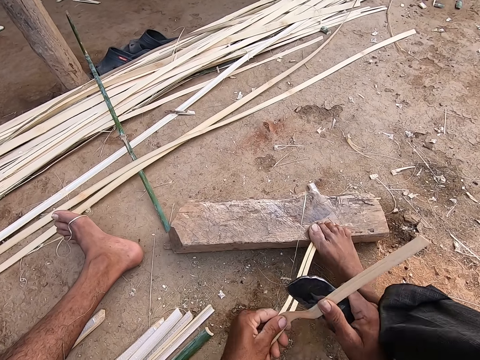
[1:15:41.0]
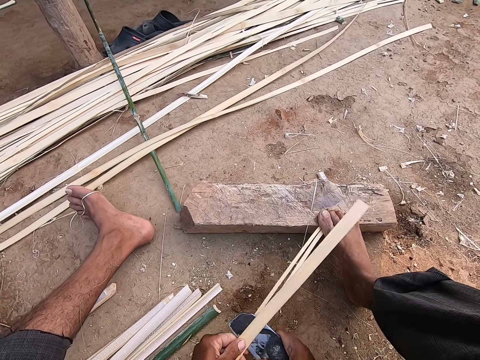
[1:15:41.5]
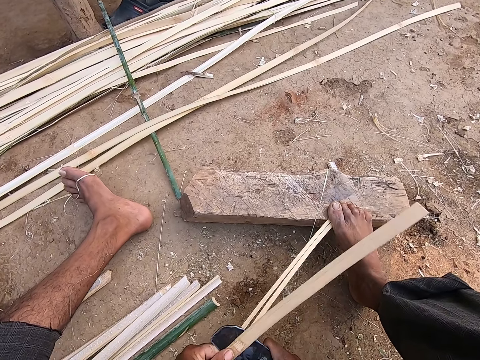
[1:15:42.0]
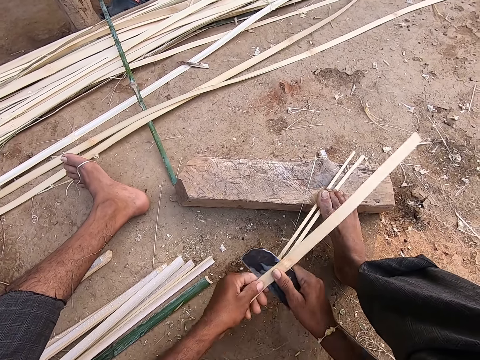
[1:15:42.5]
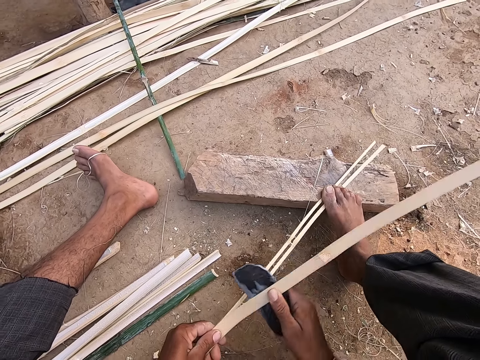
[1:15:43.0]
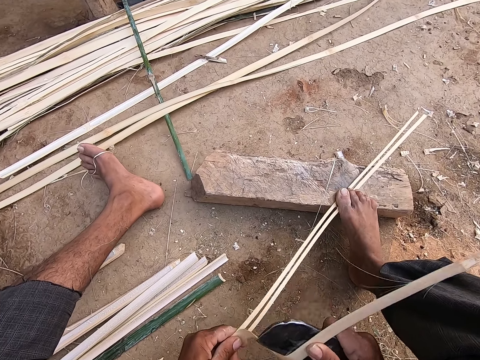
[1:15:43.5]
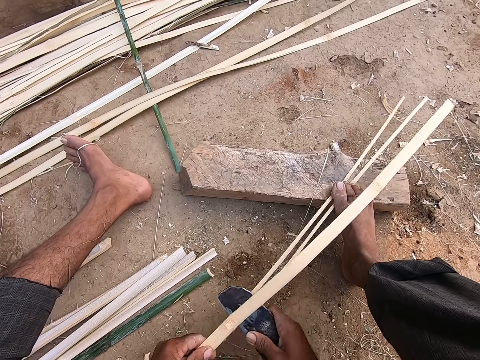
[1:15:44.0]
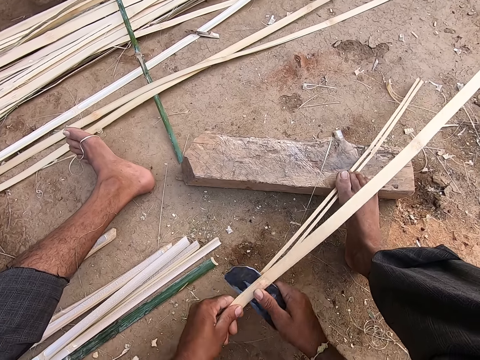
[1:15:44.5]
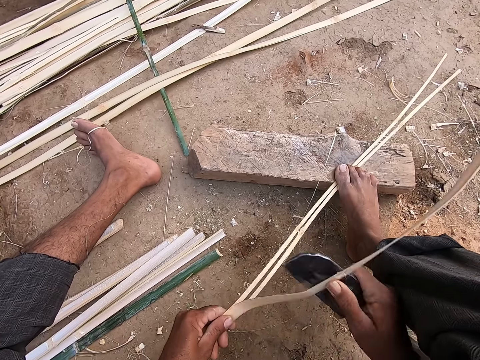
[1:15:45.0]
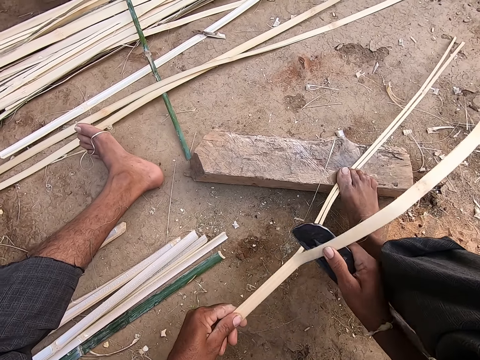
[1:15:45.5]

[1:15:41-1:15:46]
The camera wearer holds the bamboo strip with his right leg.

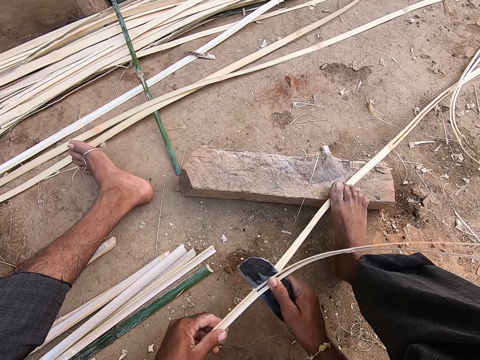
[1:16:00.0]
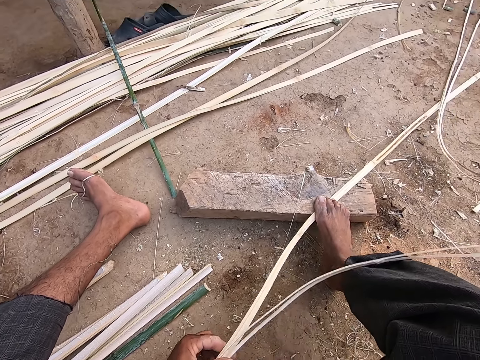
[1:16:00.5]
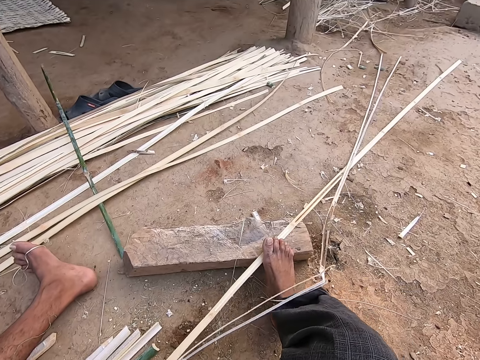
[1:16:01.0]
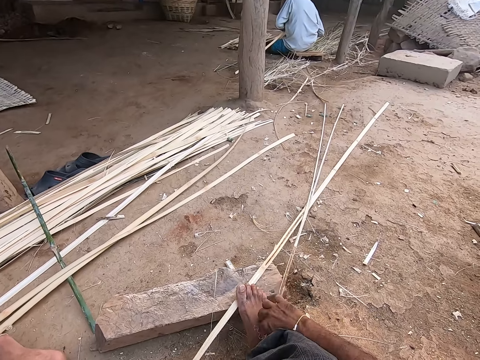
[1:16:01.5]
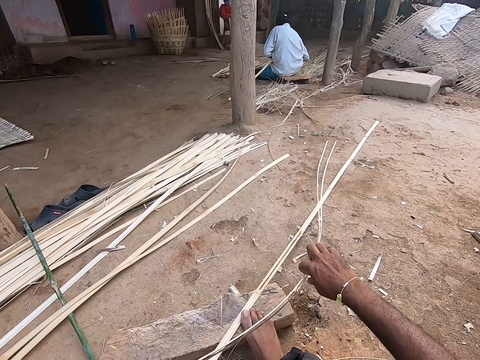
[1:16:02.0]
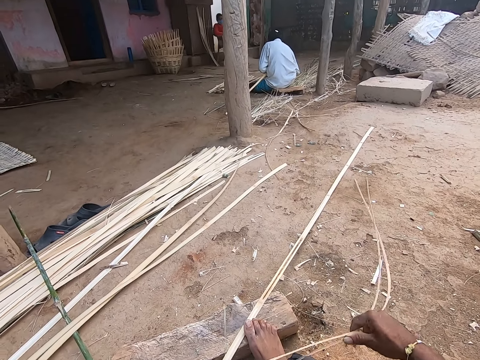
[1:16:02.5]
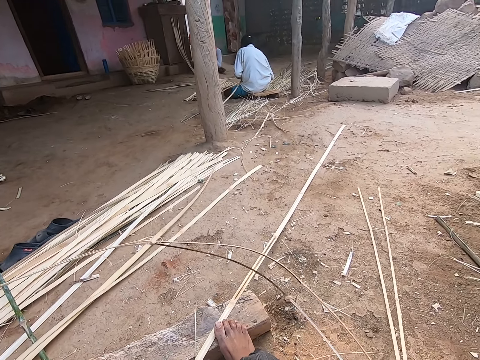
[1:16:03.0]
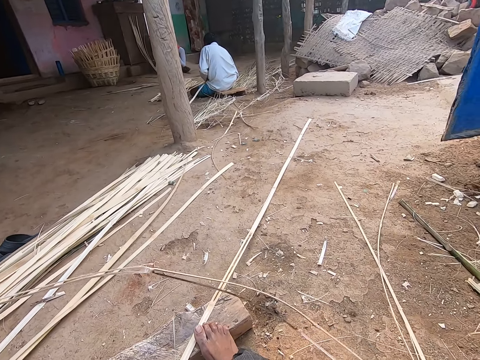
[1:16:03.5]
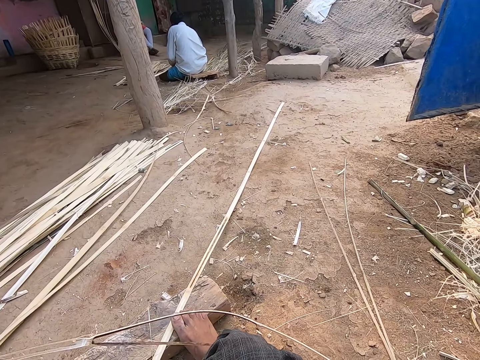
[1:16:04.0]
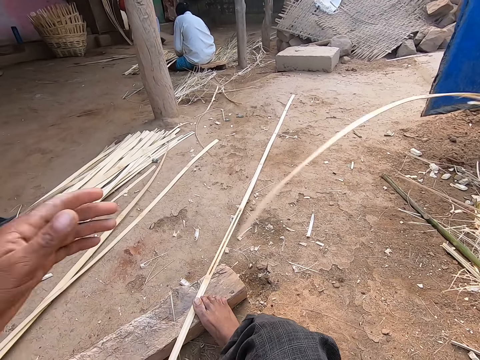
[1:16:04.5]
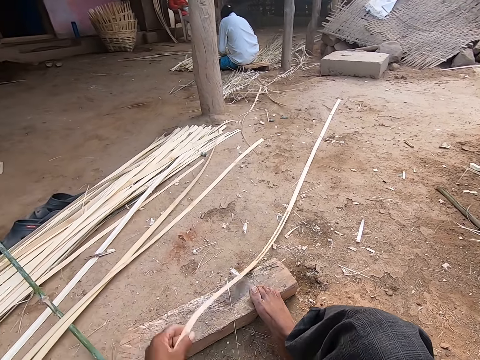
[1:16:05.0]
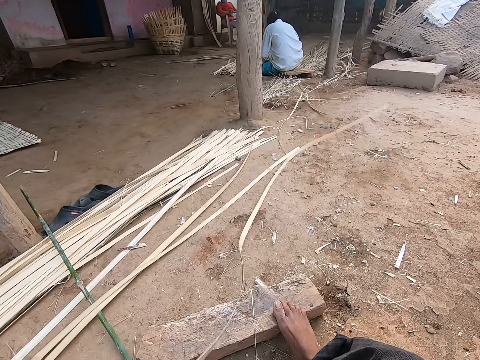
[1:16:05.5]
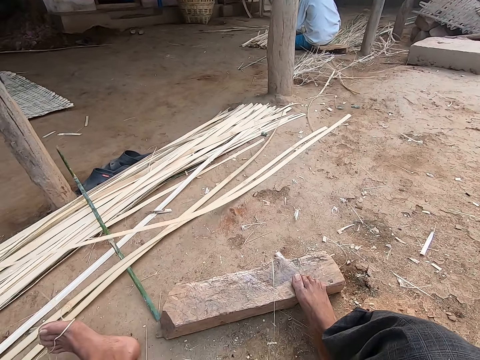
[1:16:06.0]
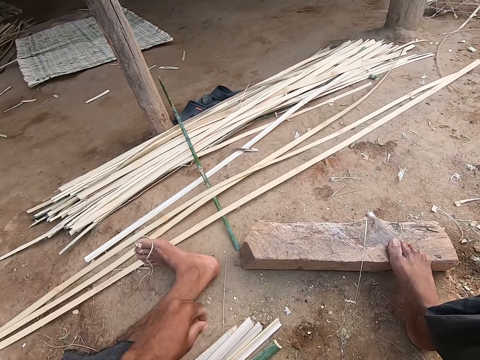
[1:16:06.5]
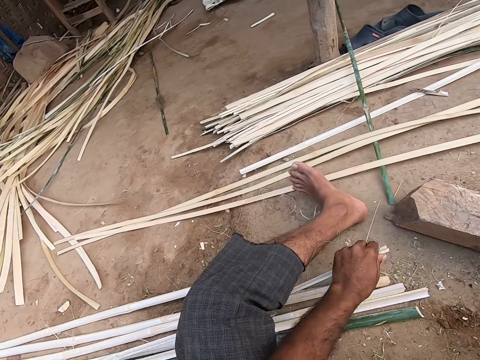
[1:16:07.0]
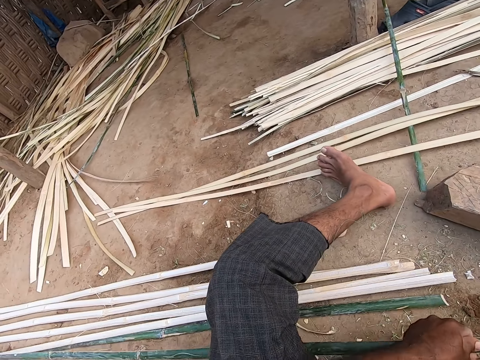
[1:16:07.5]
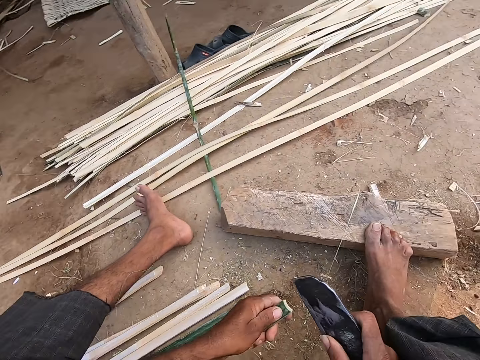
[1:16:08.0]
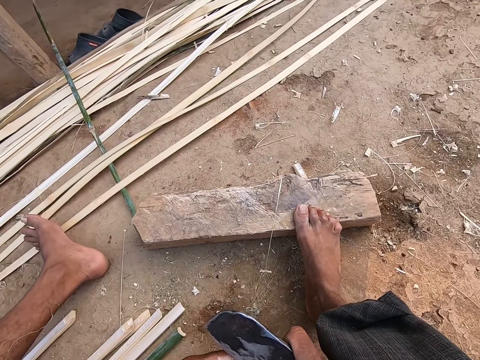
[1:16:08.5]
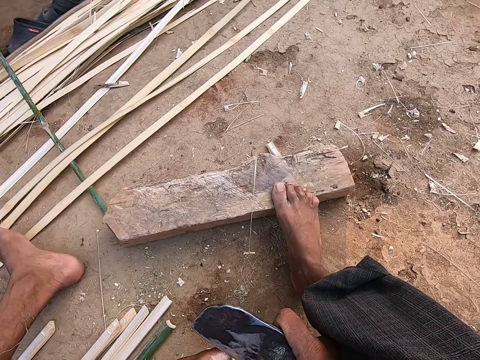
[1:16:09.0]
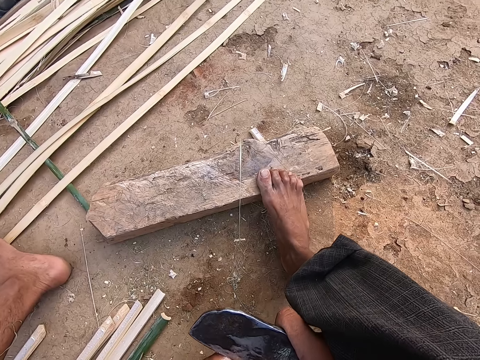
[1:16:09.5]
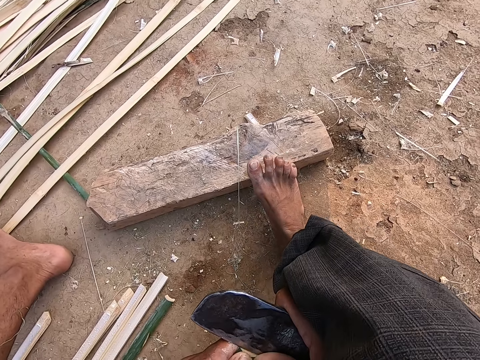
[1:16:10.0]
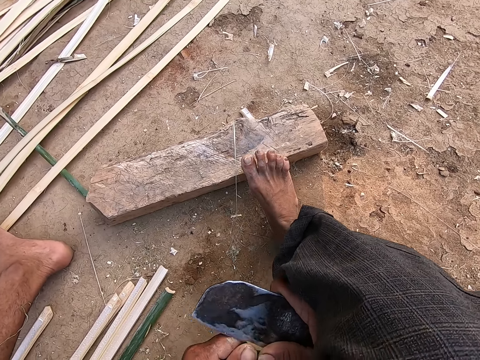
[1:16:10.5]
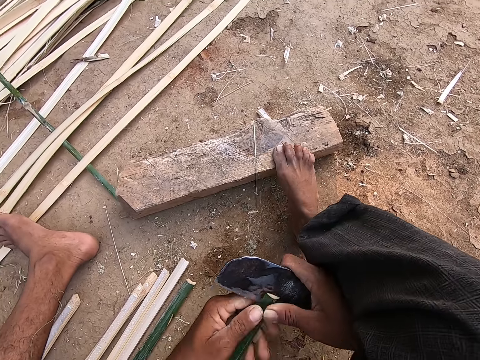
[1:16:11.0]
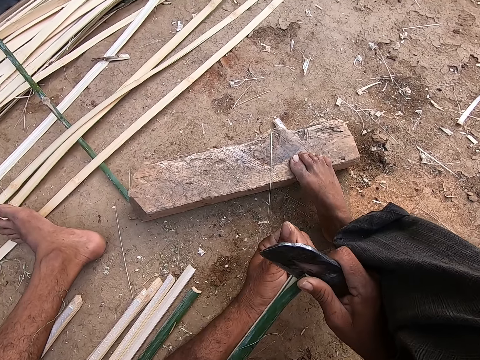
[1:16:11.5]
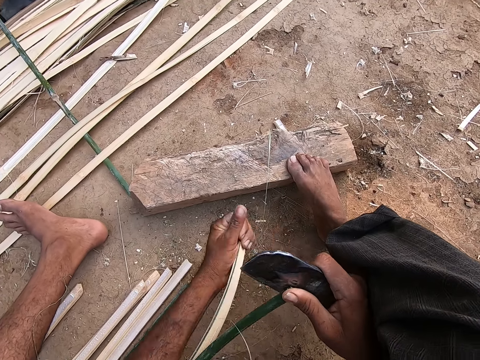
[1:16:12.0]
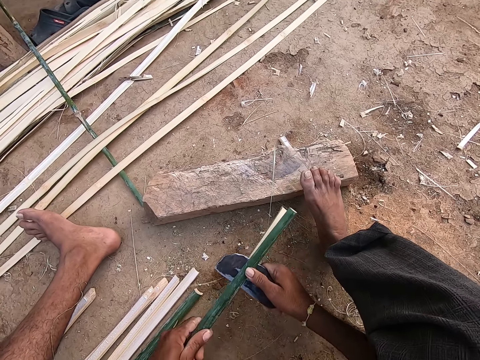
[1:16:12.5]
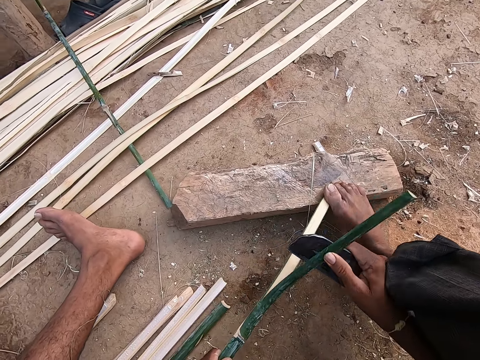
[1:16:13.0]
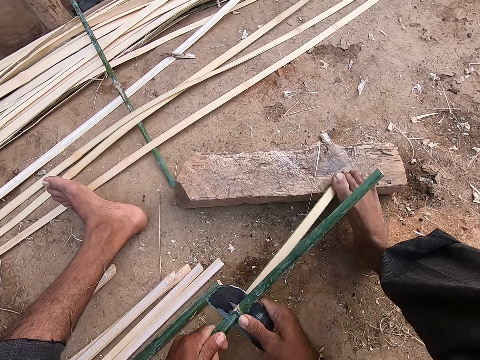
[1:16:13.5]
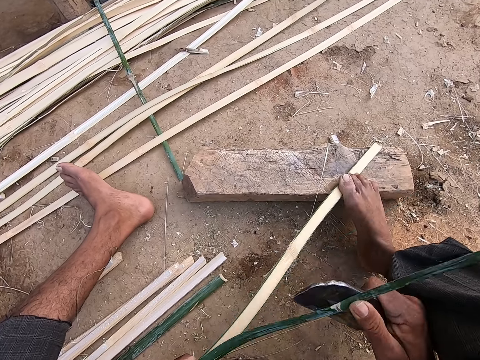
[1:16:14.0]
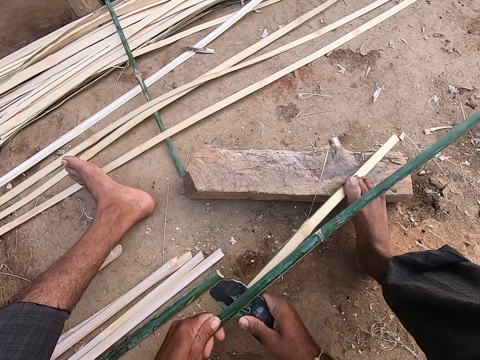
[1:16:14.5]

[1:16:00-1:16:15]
The camera wearer picks a shaft from the bamboo strip with his right hand. He drops the bamboo strip on the ground with his left hand. He touches a bamboo strip on the floor with his left hand. He picks the bamboo strip from the ground with his left hand. He divides the bamboo strip in his left hand with the picking knife in his right hand. He holds the bamboo strip with his right leg.

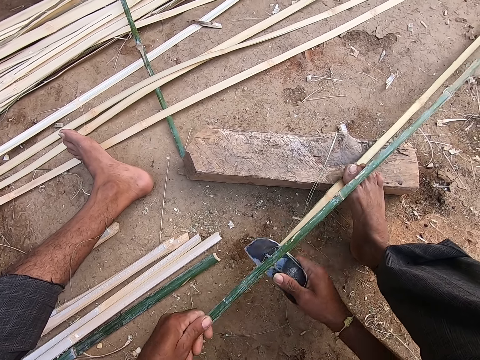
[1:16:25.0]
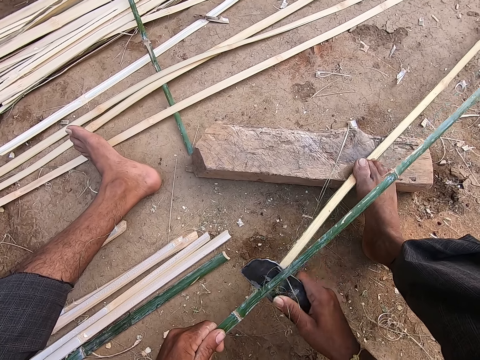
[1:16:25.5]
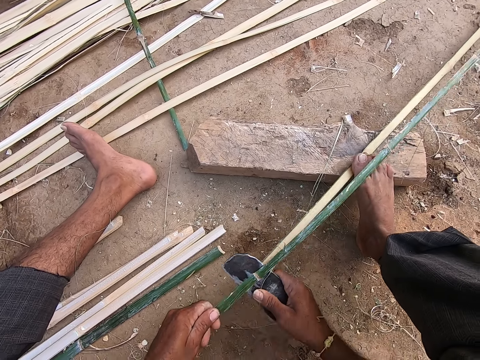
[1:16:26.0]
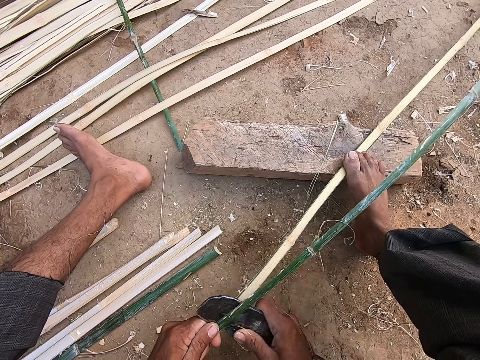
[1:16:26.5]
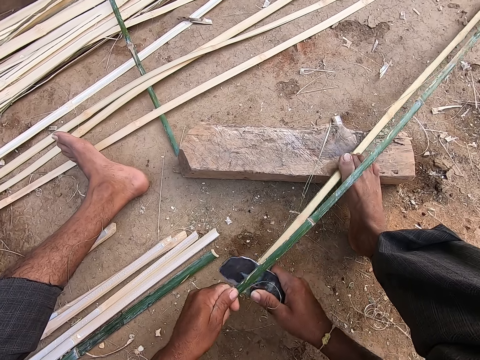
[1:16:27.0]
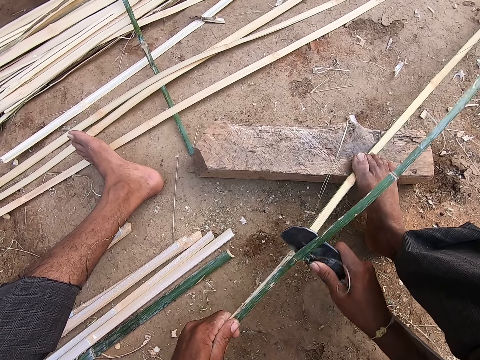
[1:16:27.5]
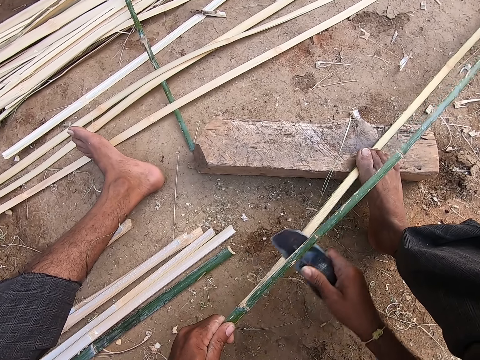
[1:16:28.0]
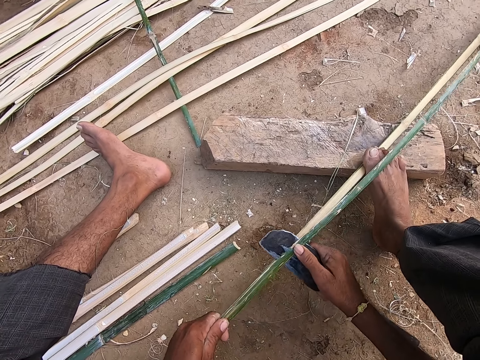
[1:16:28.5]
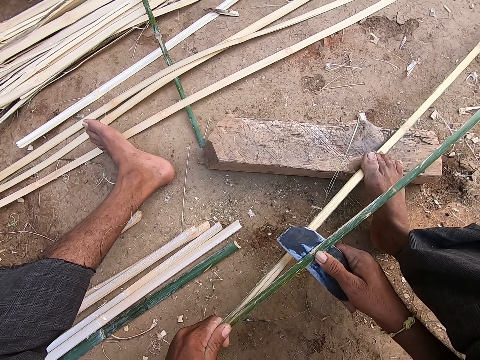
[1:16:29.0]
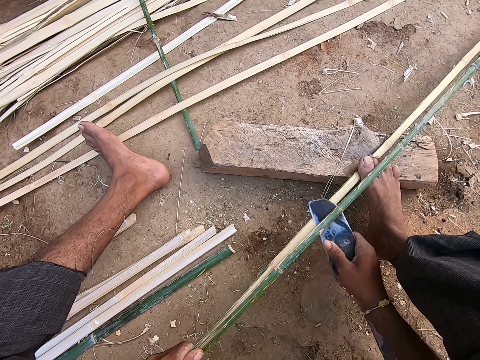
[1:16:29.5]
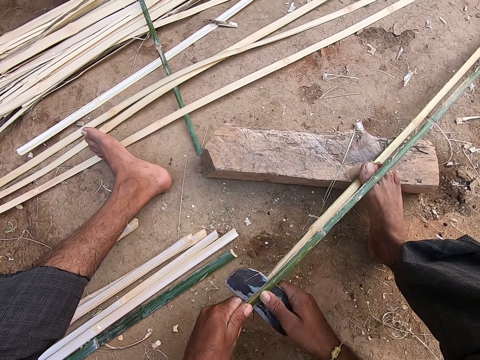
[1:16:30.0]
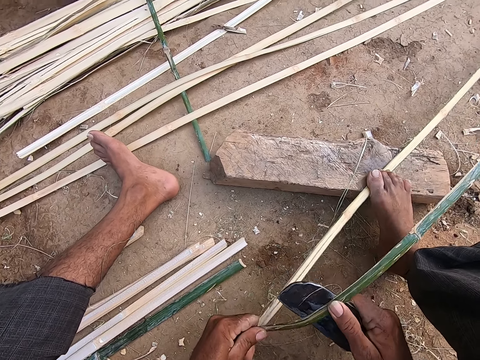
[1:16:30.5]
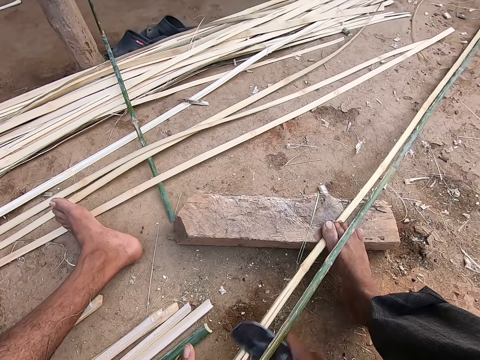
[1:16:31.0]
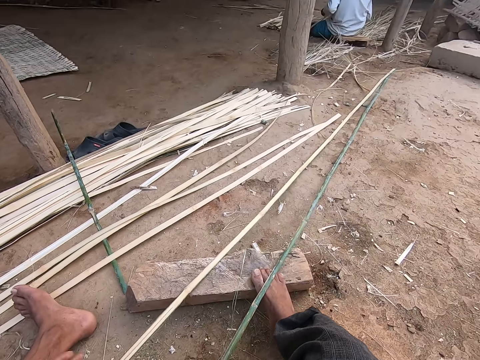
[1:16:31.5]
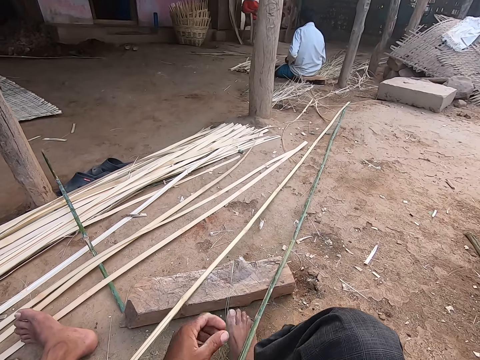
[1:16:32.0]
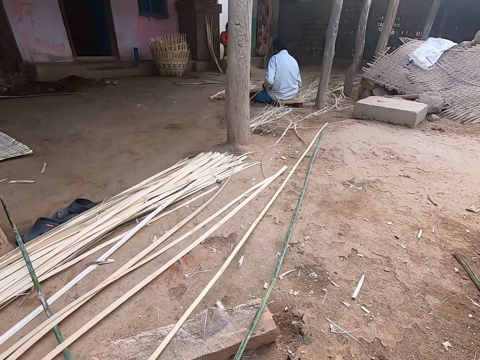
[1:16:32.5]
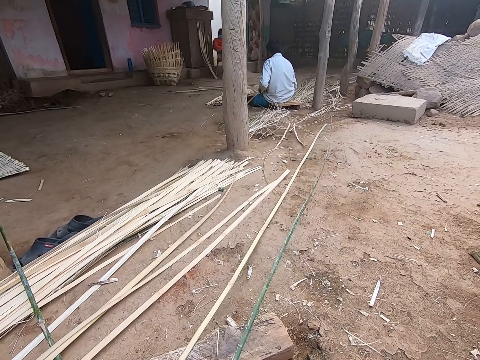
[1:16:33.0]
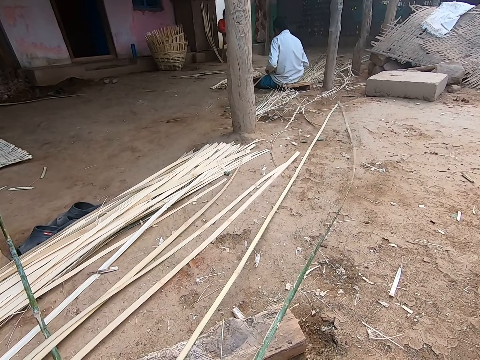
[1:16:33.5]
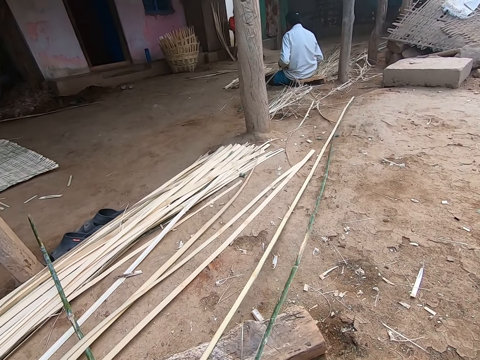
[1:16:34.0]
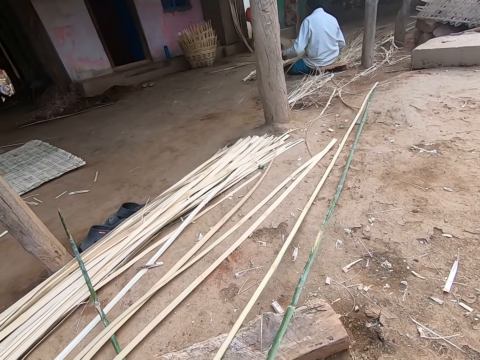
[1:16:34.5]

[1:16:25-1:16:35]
The camera wearer moves the bamboo strips on the wood with his left hand. He holds the bamboo strip with his left hand.
